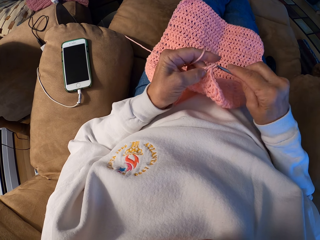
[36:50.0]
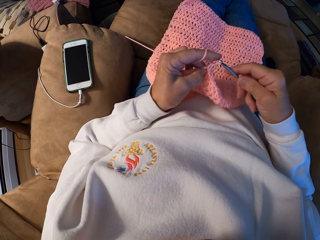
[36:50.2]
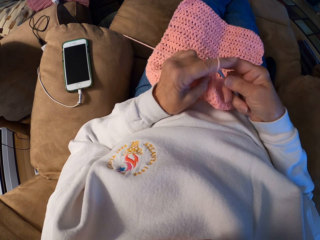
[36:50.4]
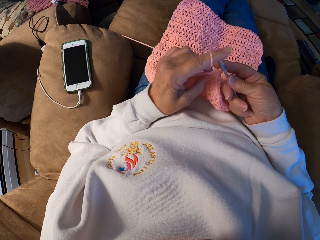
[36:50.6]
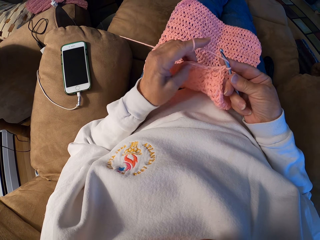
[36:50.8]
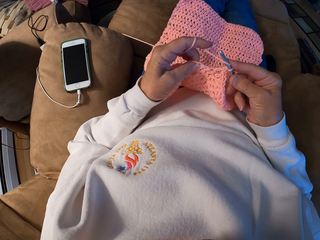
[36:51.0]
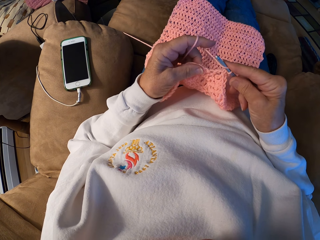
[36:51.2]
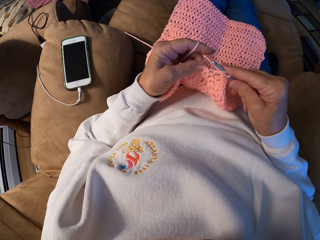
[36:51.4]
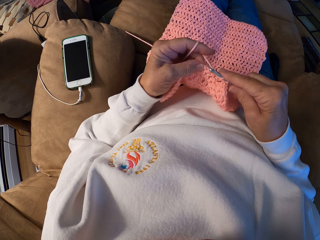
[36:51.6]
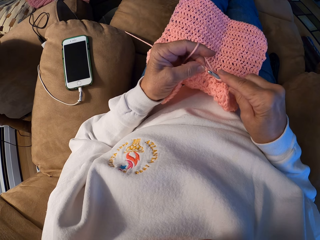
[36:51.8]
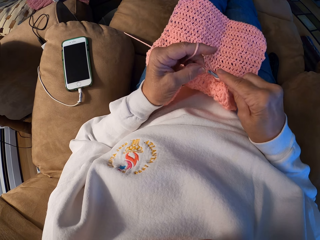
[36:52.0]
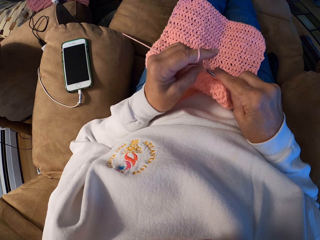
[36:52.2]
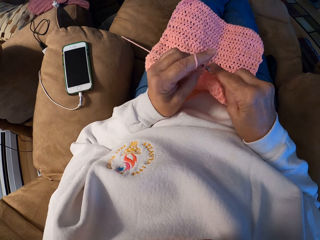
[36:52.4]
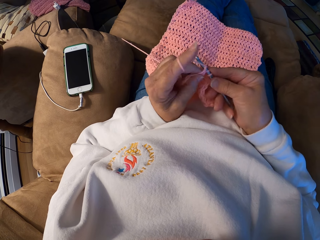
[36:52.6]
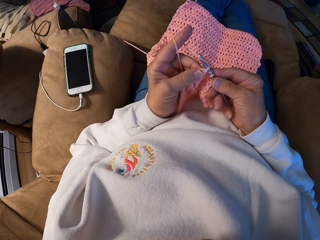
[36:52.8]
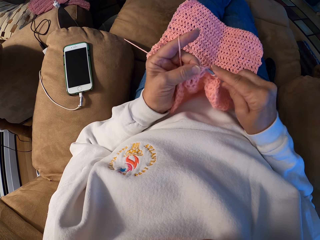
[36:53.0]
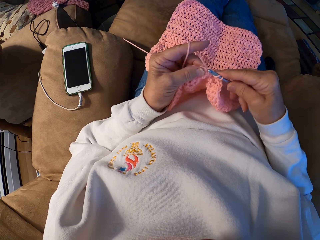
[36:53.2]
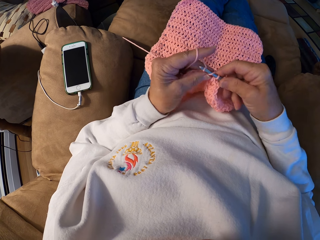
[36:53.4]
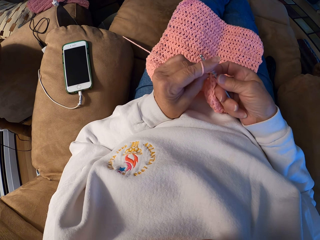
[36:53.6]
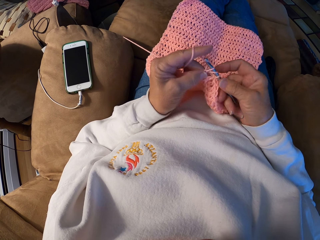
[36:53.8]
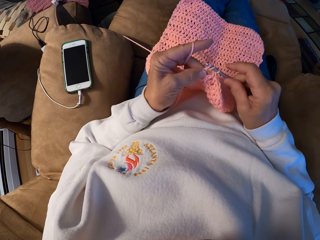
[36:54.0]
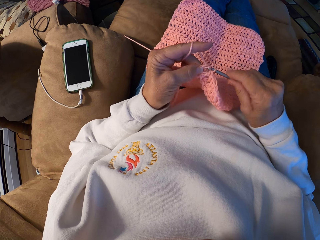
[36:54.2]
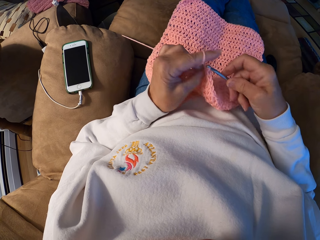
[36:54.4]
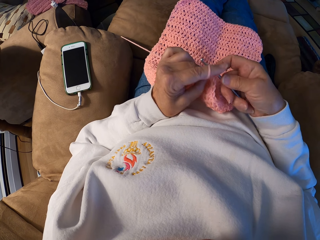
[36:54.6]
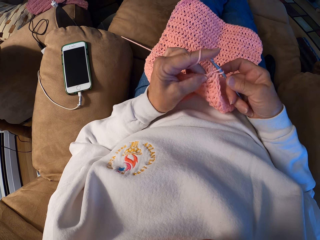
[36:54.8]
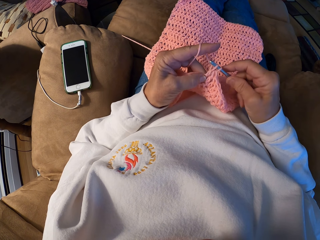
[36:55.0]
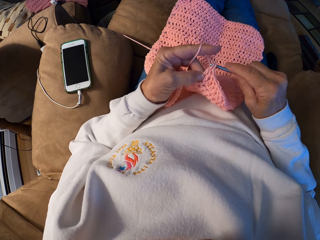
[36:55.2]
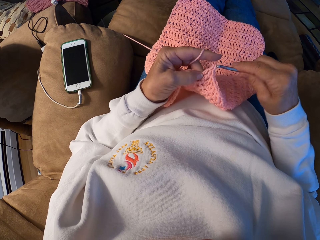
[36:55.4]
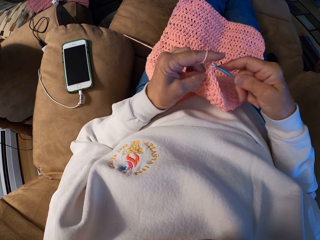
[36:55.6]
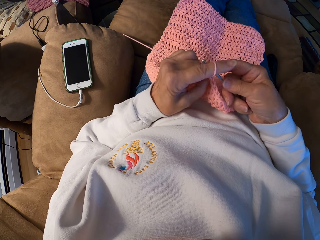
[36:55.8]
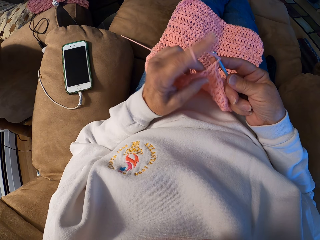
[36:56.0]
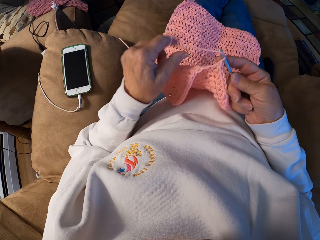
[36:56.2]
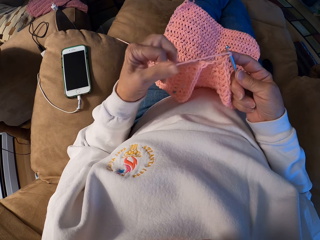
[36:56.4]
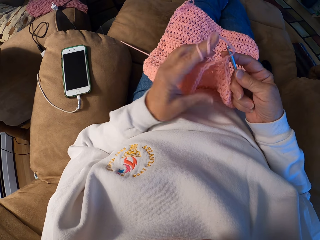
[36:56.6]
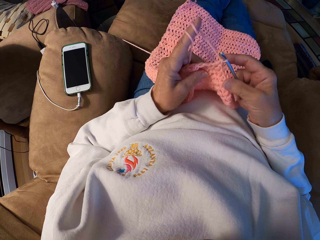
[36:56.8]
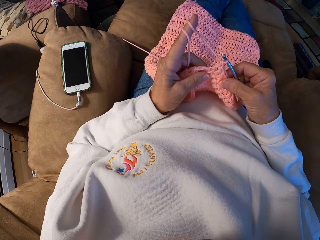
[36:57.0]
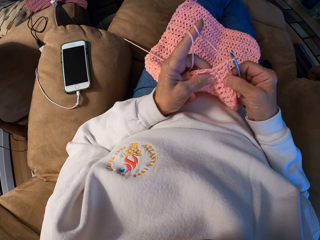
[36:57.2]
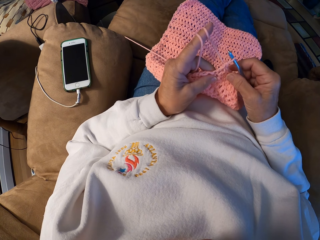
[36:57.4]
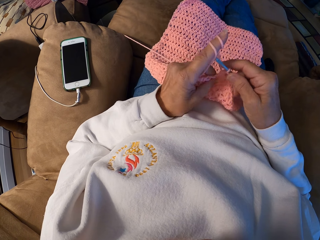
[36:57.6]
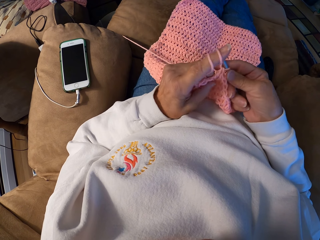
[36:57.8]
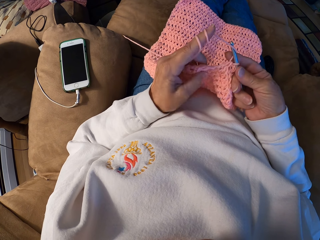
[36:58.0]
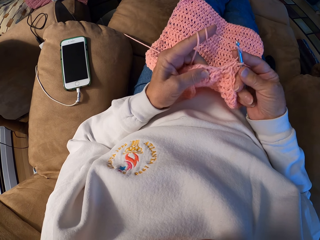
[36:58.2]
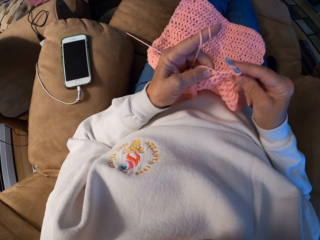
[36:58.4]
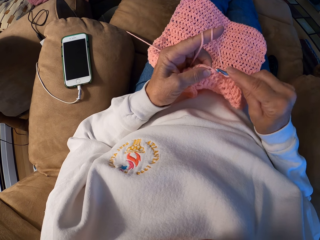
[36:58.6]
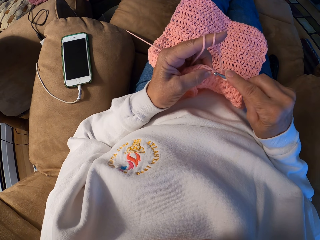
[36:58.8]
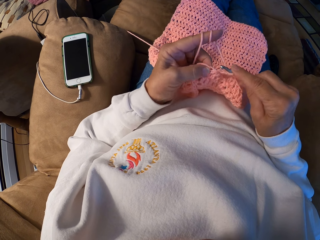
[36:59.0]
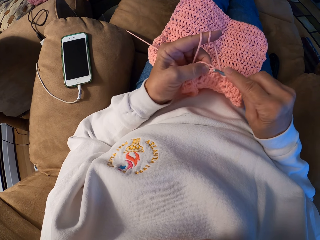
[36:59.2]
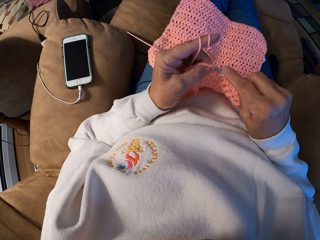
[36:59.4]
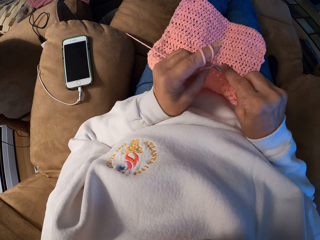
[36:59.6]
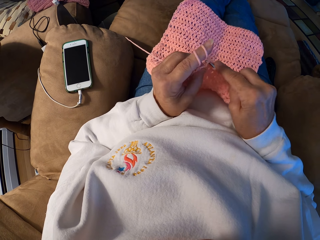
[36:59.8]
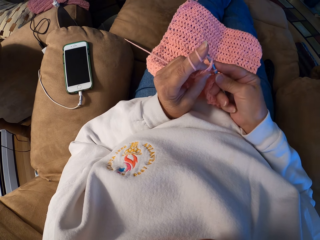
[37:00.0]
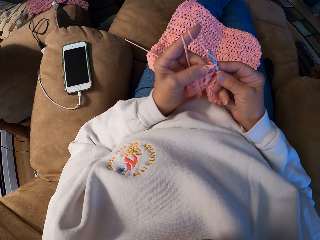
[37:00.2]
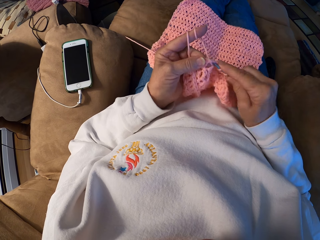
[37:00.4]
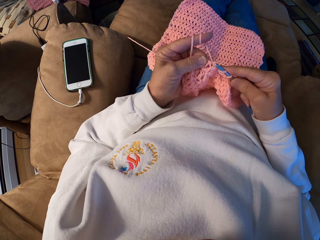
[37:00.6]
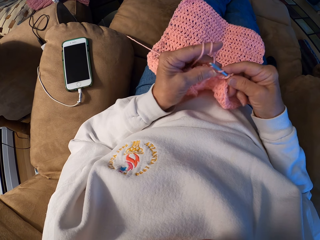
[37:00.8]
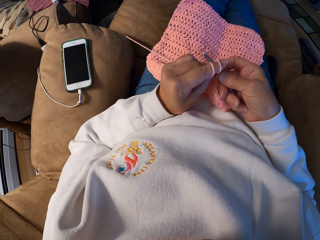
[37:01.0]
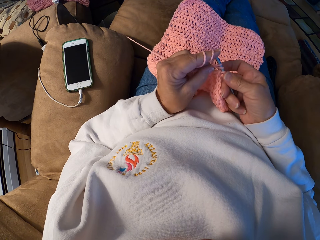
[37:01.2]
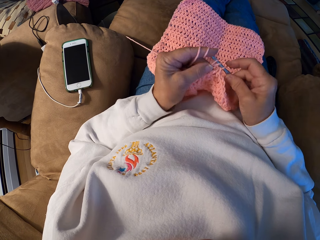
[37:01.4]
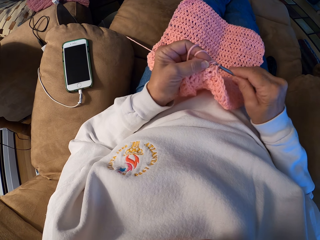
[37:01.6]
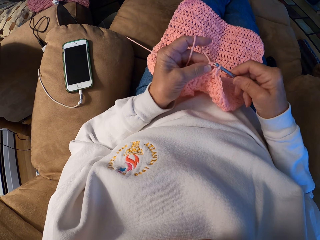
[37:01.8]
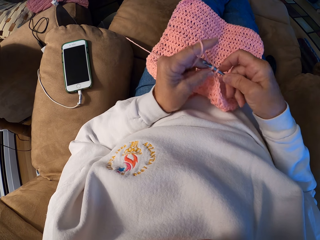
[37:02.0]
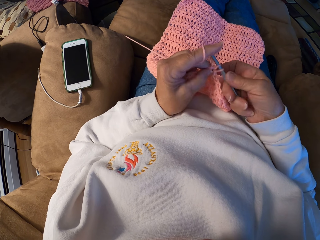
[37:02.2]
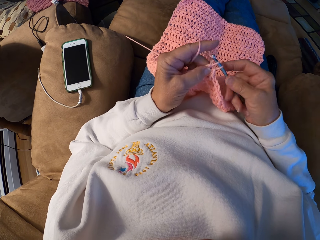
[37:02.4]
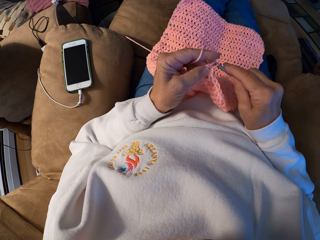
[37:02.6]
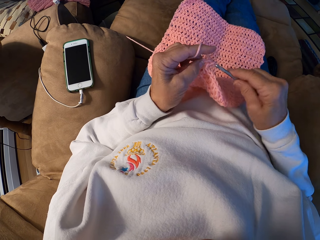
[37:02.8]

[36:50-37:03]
The camera wearer winds the yarn with her left index finger. She crochets the yarn with the crochet hook.

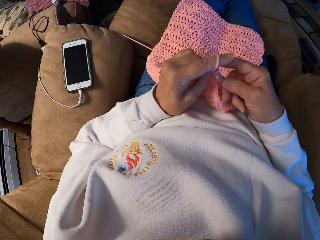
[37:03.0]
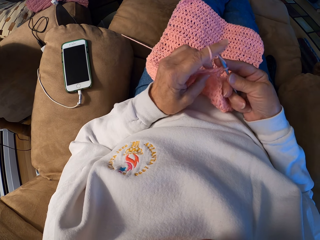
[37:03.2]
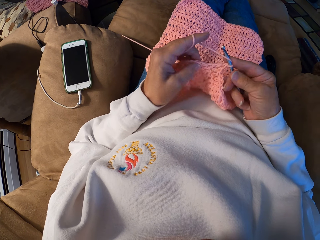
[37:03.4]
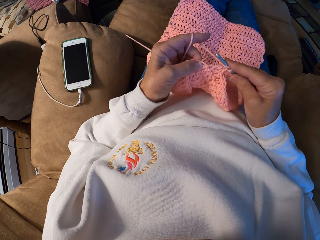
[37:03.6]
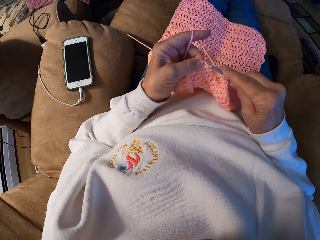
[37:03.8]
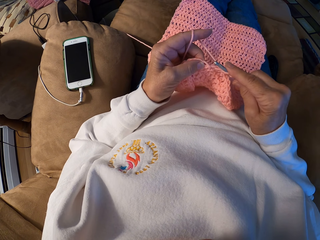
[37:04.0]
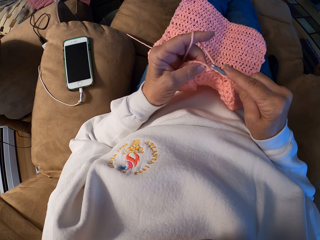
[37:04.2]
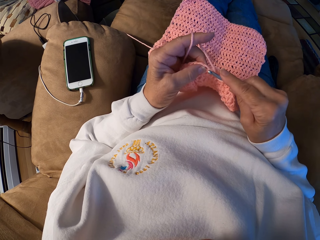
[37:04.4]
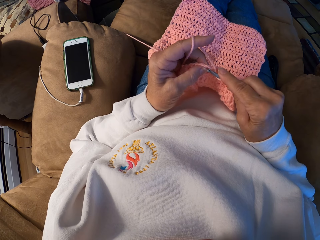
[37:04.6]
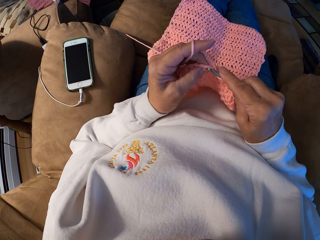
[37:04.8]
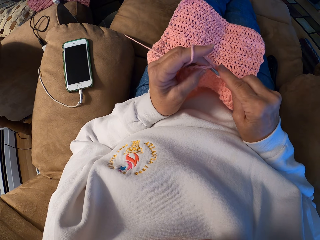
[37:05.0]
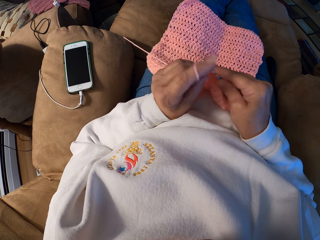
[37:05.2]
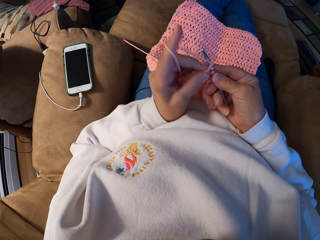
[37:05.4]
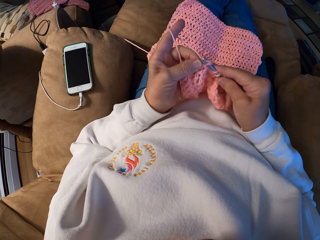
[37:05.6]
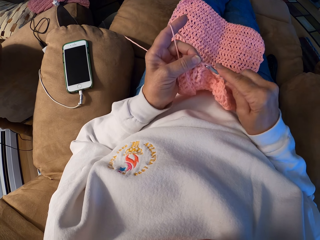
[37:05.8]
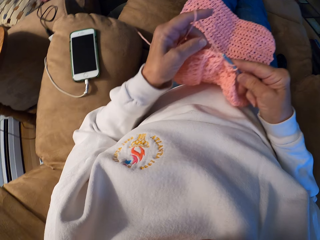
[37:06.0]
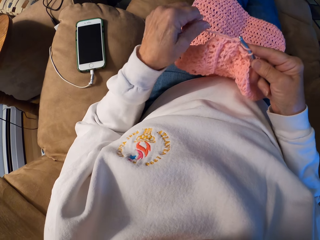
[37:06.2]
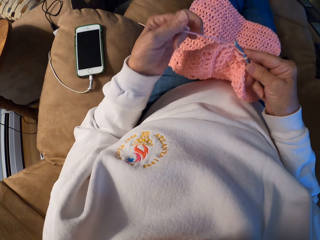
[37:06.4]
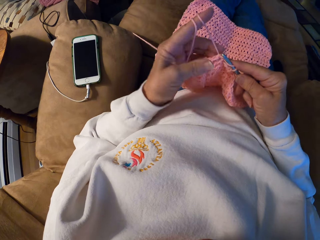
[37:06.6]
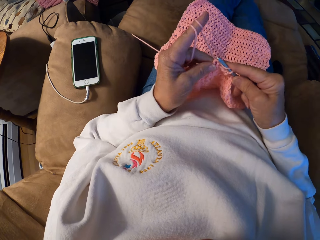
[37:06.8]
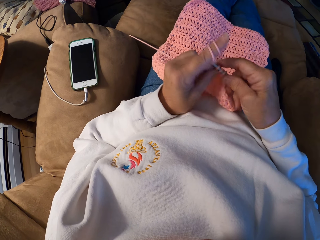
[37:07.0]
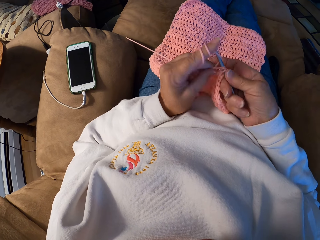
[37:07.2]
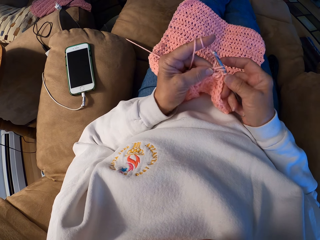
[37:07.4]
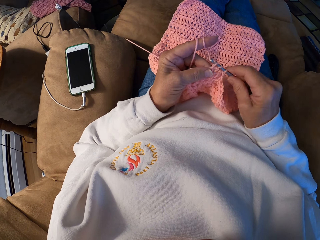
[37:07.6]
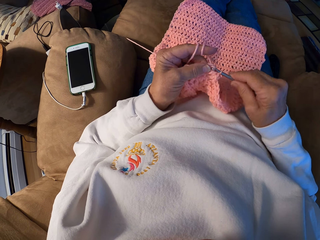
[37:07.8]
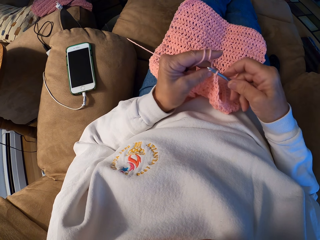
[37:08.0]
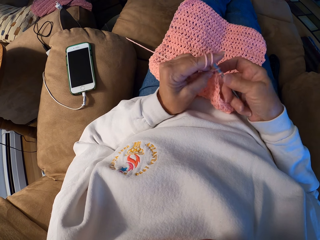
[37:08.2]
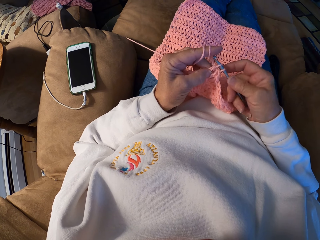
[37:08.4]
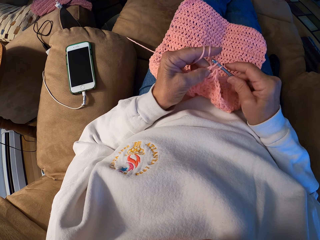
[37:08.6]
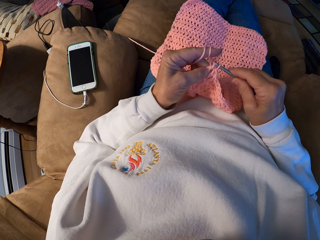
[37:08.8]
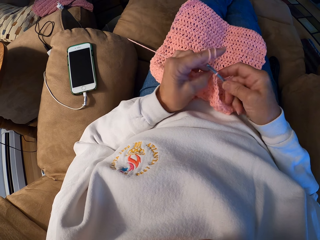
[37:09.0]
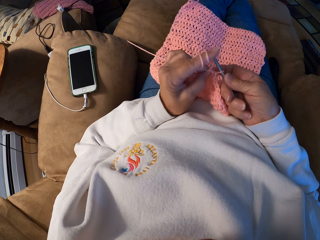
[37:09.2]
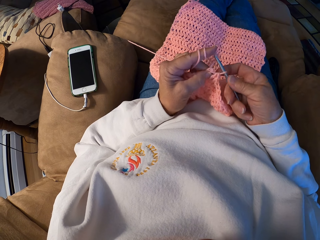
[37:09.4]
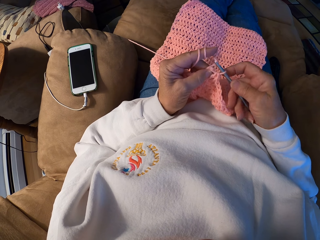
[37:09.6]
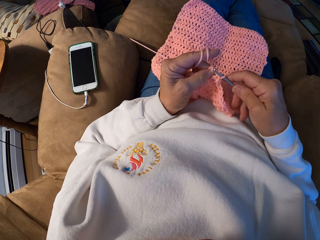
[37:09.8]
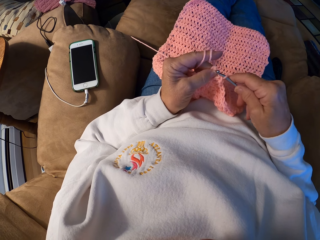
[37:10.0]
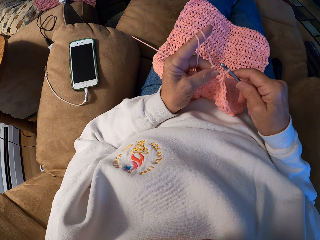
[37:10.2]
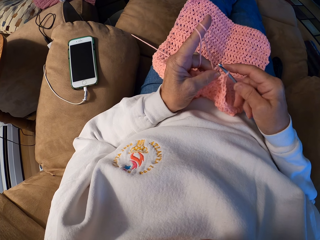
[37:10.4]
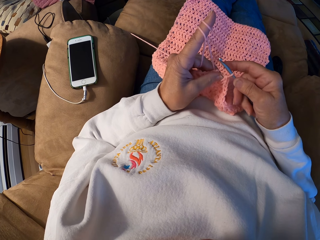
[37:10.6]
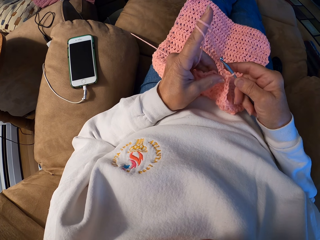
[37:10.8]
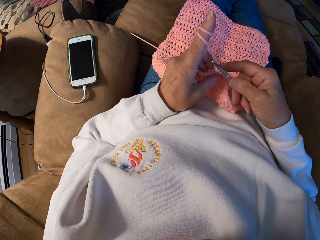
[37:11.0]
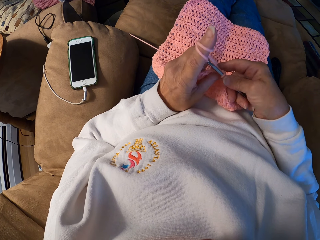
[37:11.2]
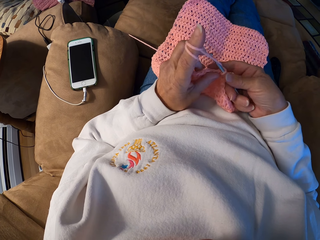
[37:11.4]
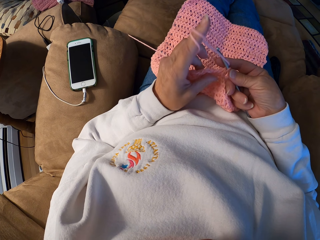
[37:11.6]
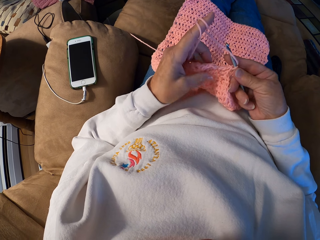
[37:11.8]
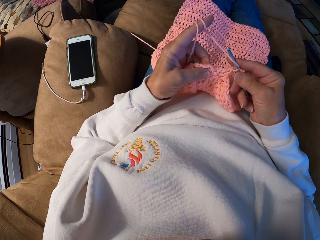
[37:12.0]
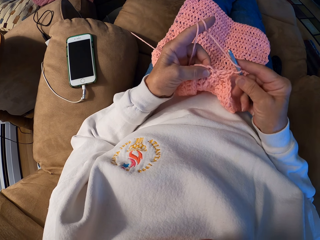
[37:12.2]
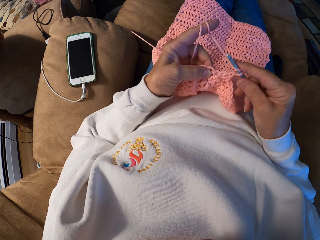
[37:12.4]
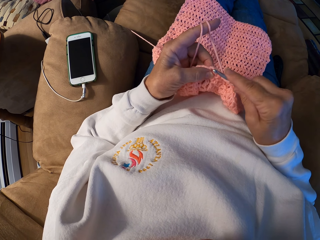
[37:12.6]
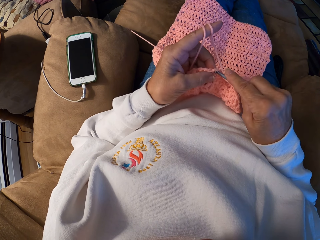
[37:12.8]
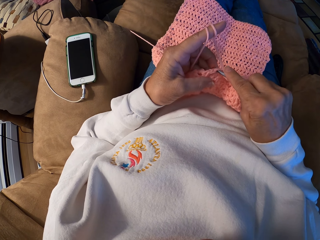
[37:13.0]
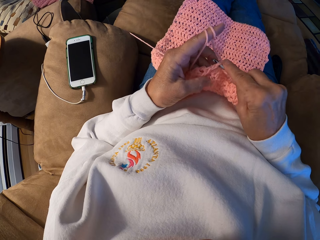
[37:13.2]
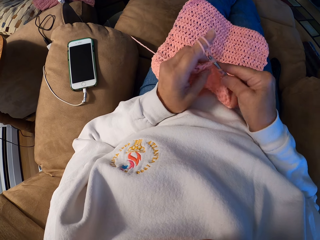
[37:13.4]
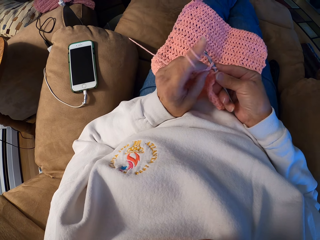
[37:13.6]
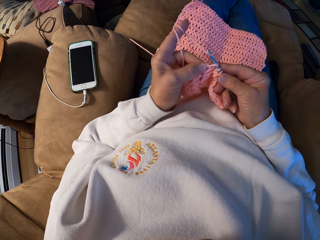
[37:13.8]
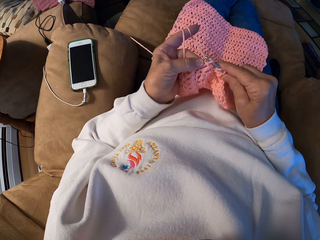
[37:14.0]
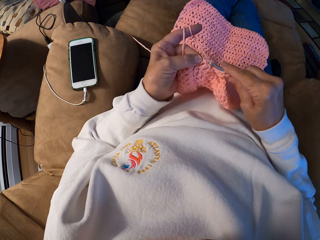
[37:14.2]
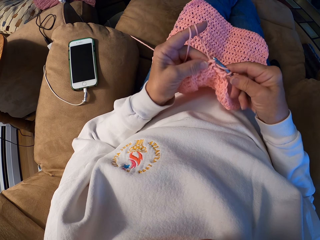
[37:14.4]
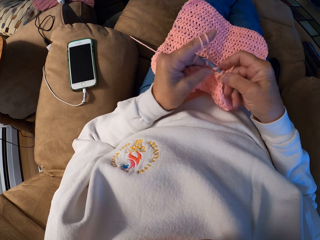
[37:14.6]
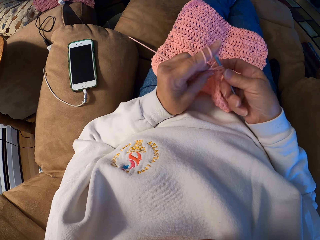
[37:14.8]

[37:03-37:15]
The camera wearer winds the yarn with her left index finger. She crochets the yarn with the crochet hook.
